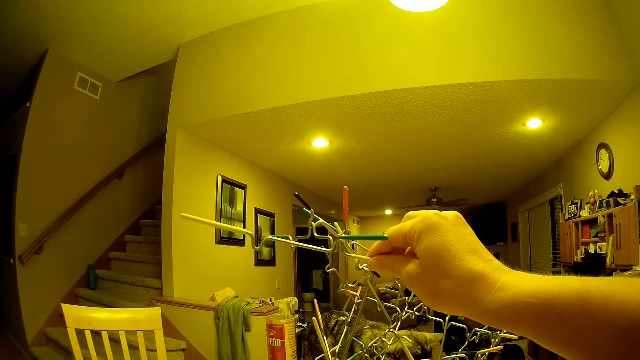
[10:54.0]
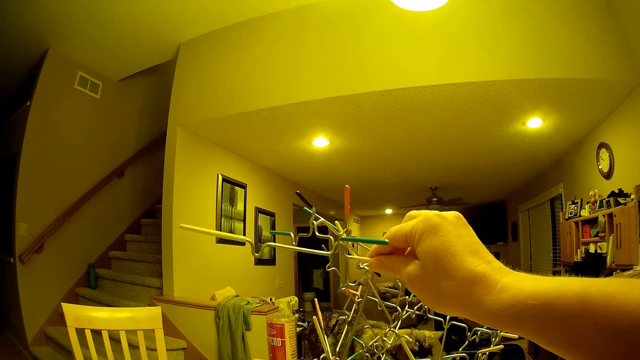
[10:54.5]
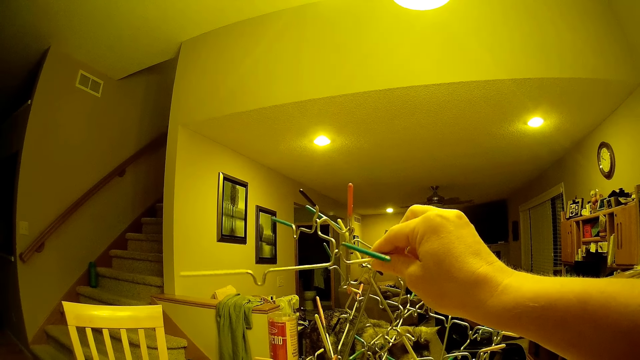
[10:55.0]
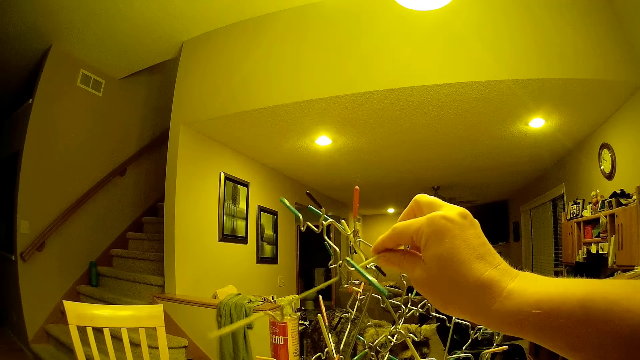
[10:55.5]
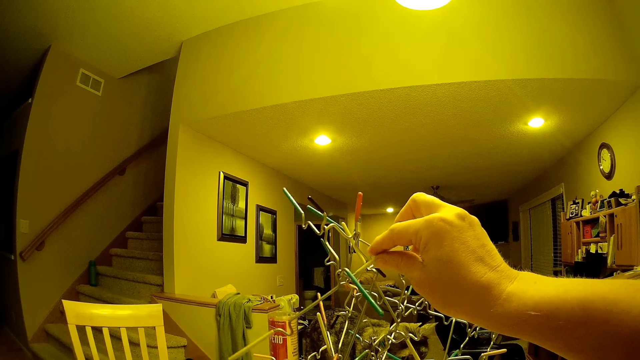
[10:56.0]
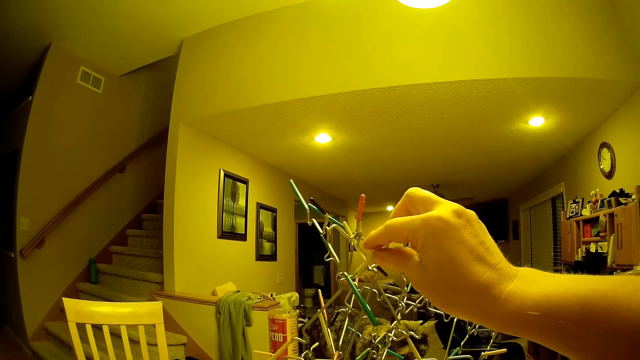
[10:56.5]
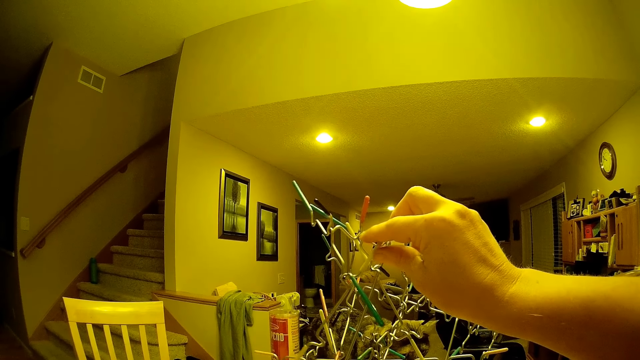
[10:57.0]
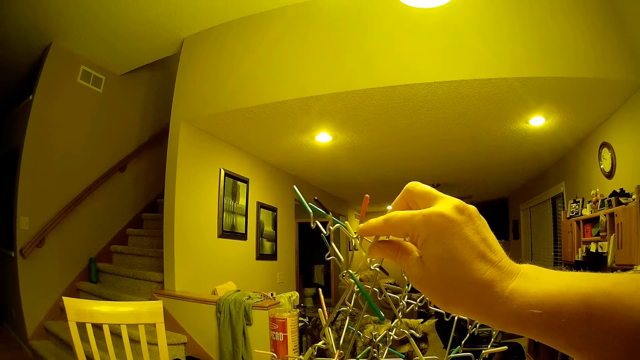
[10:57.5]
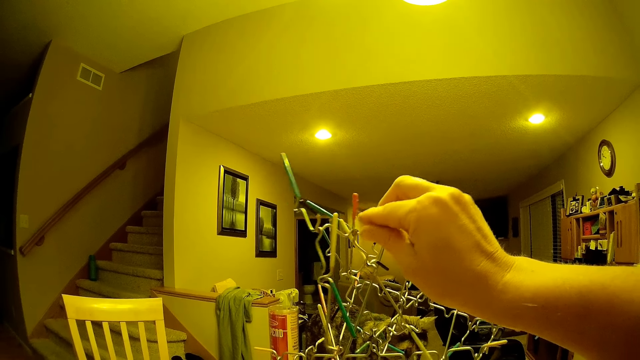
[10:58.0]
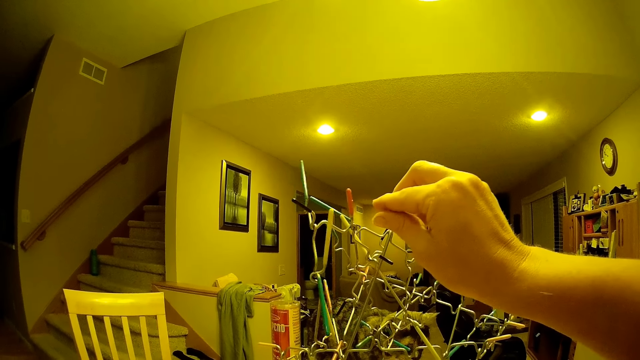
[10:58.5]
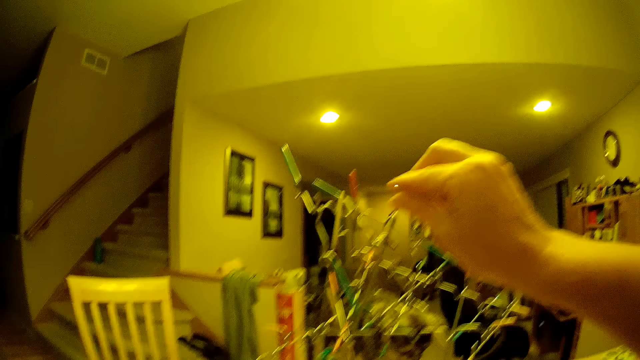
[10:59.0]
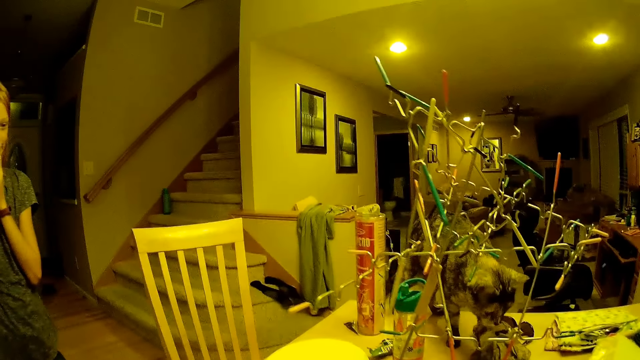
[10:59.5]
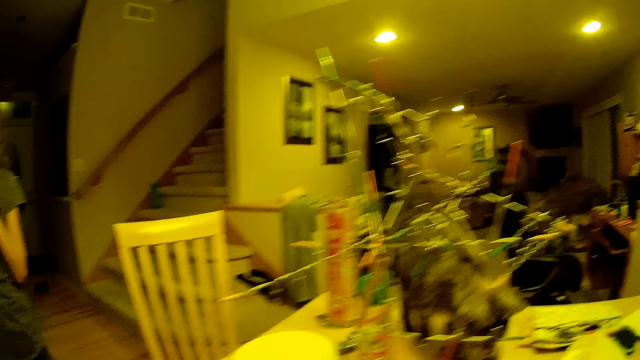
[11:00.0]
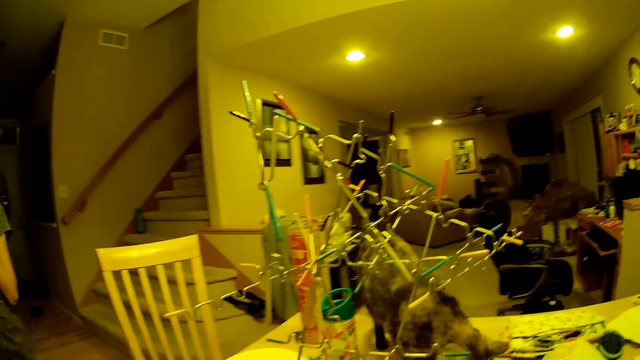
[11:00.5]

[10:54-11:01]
The lady converses with the camera wearer.

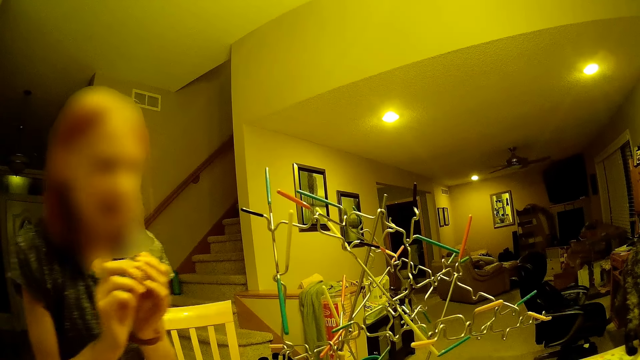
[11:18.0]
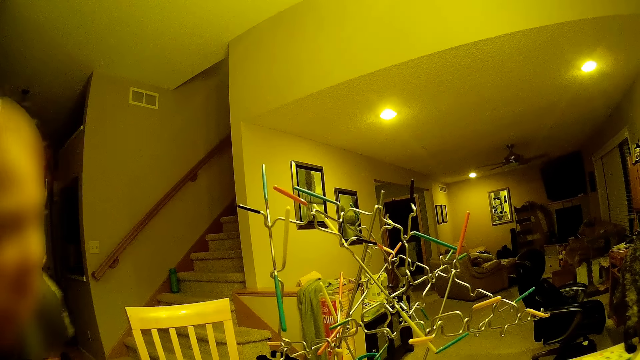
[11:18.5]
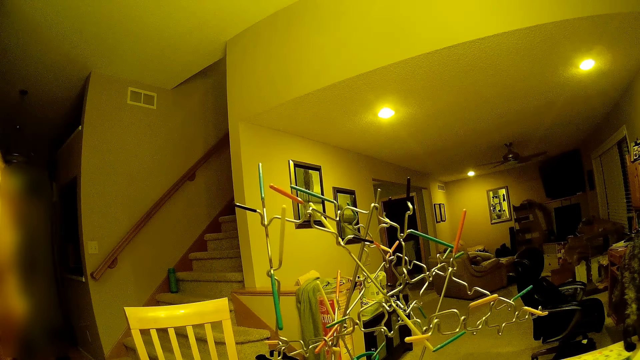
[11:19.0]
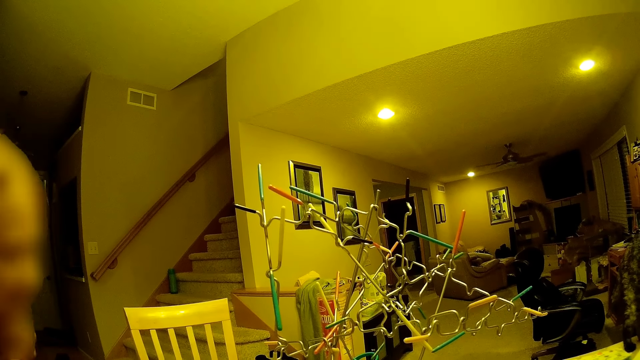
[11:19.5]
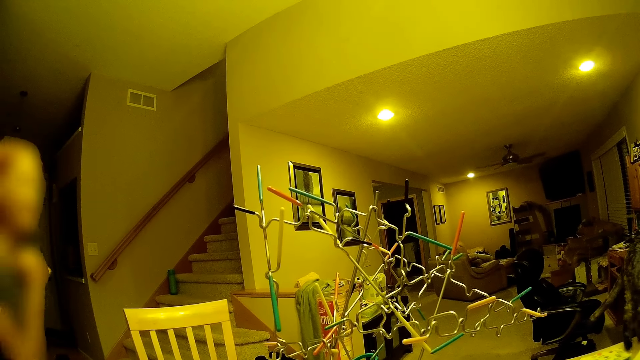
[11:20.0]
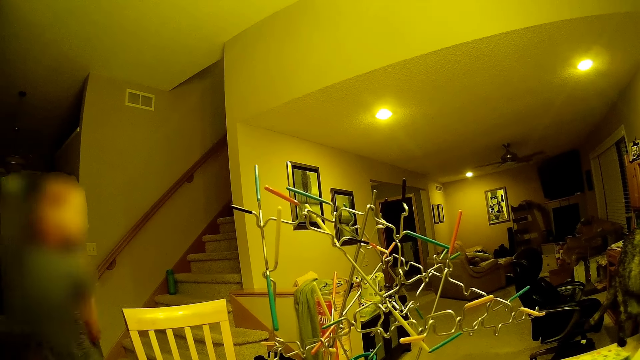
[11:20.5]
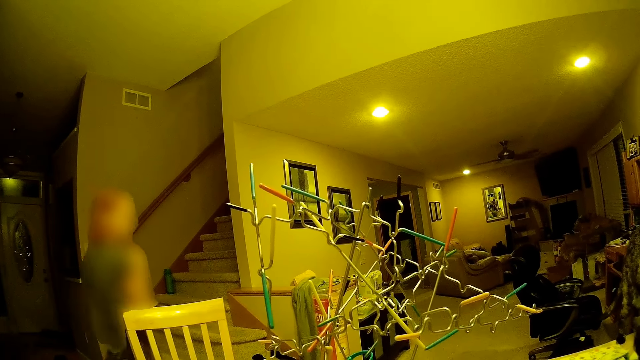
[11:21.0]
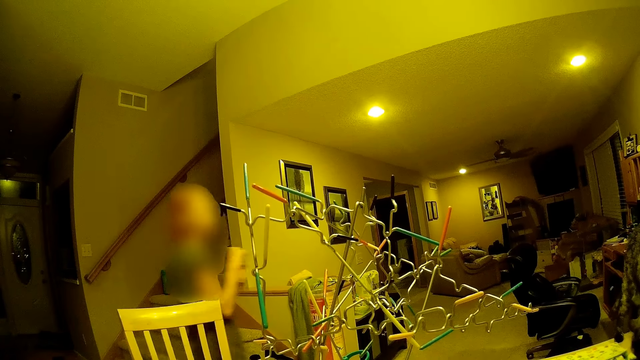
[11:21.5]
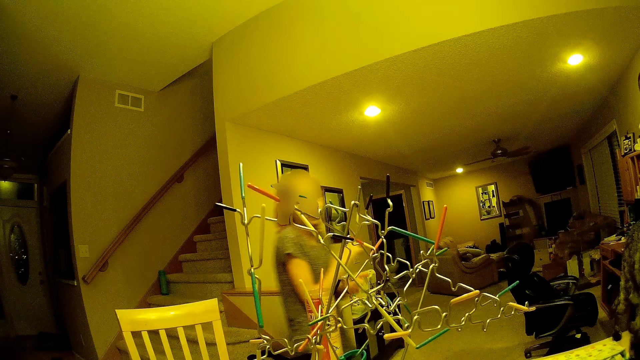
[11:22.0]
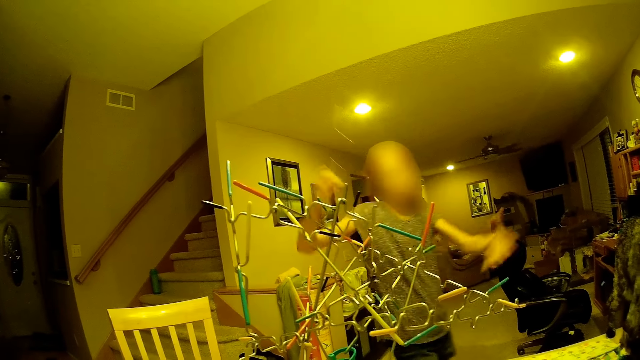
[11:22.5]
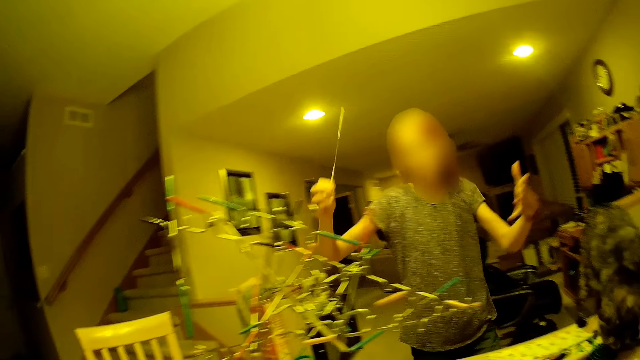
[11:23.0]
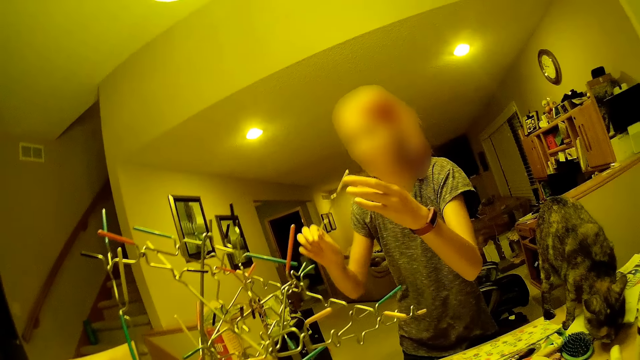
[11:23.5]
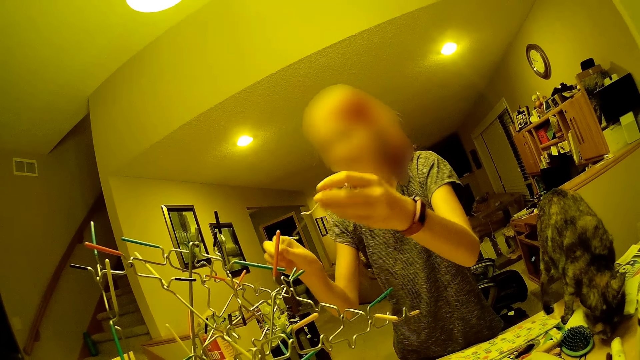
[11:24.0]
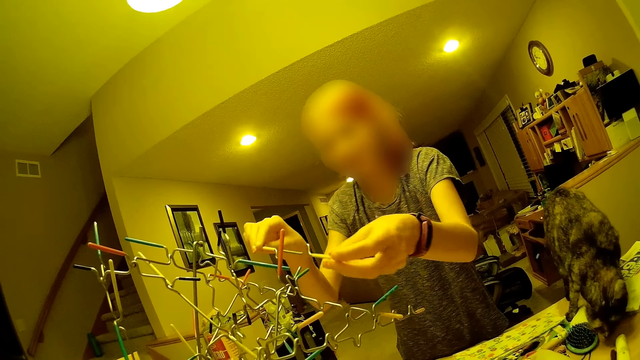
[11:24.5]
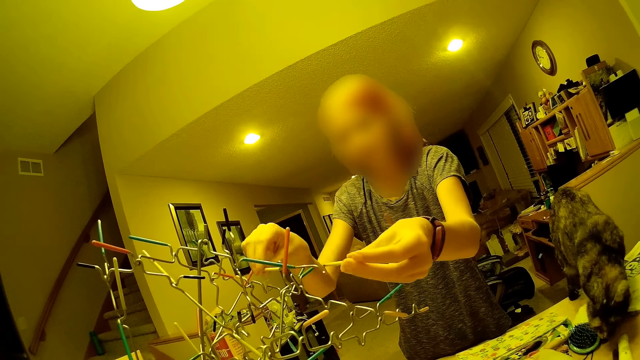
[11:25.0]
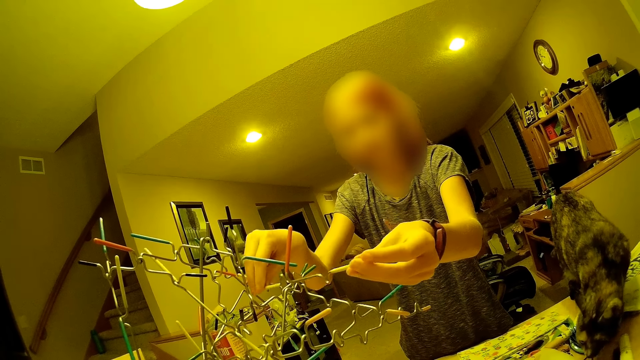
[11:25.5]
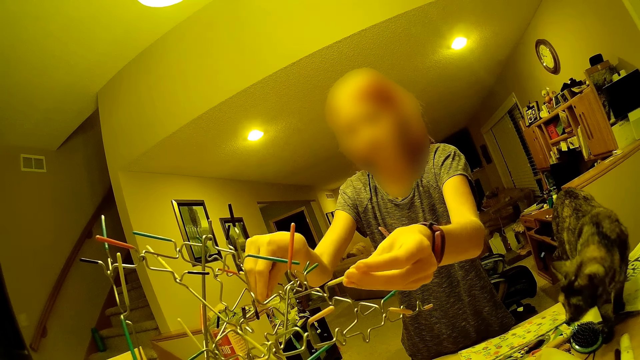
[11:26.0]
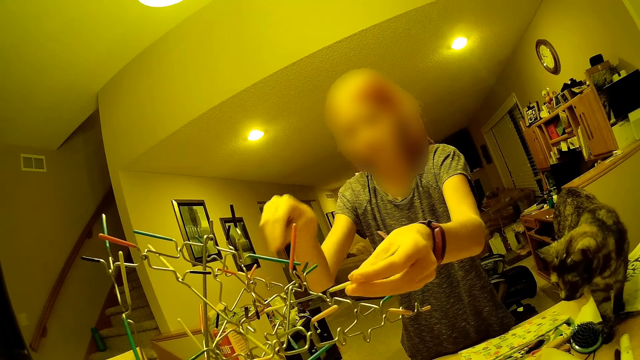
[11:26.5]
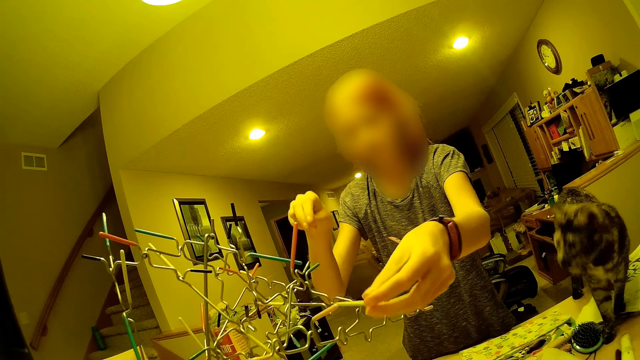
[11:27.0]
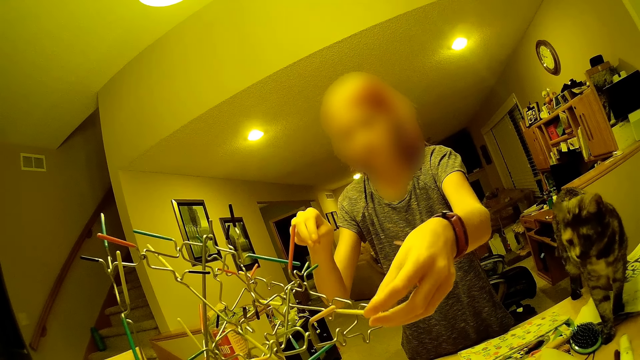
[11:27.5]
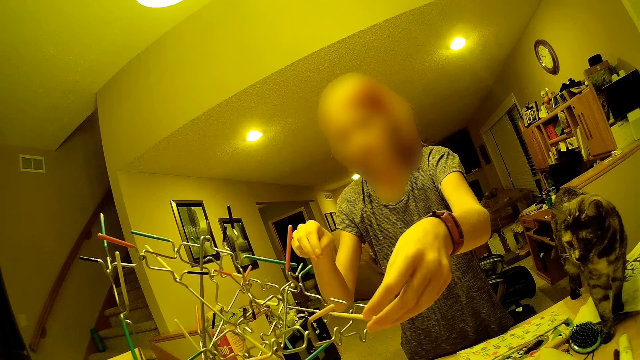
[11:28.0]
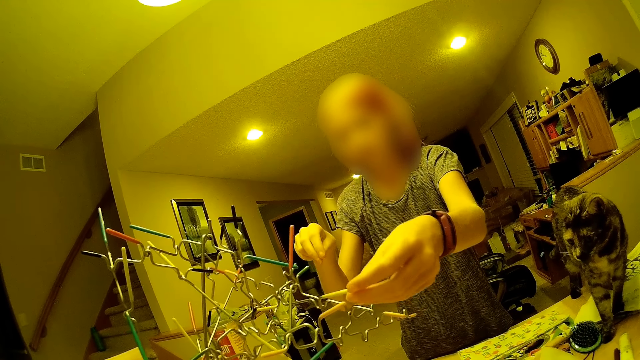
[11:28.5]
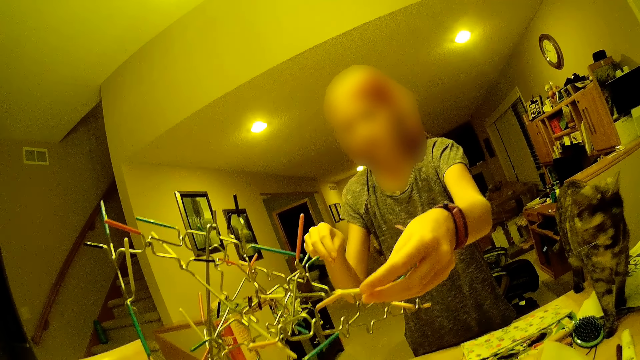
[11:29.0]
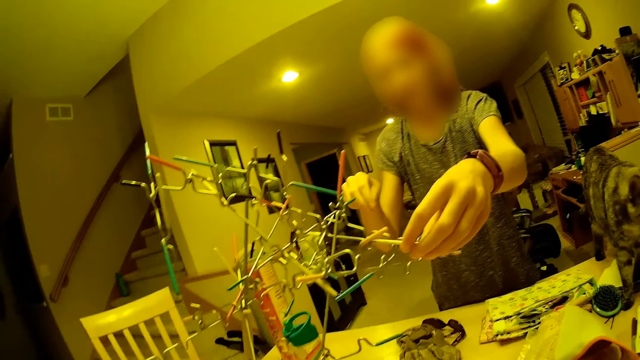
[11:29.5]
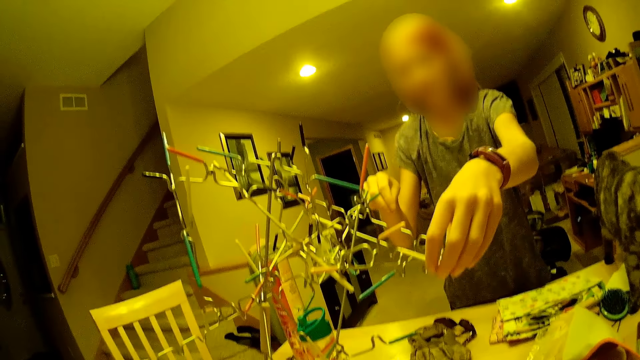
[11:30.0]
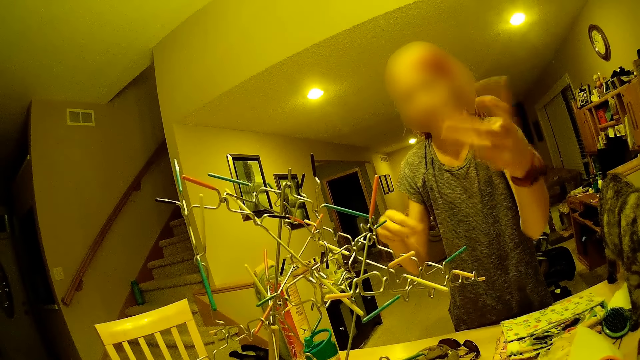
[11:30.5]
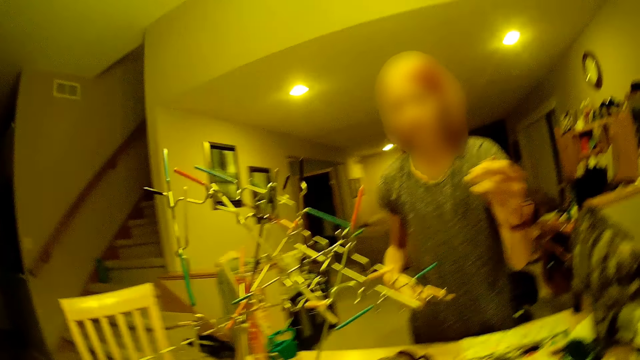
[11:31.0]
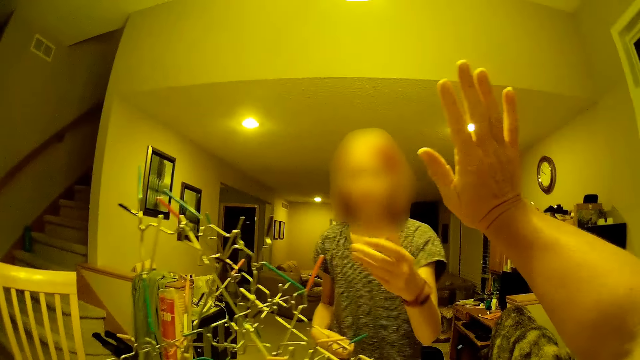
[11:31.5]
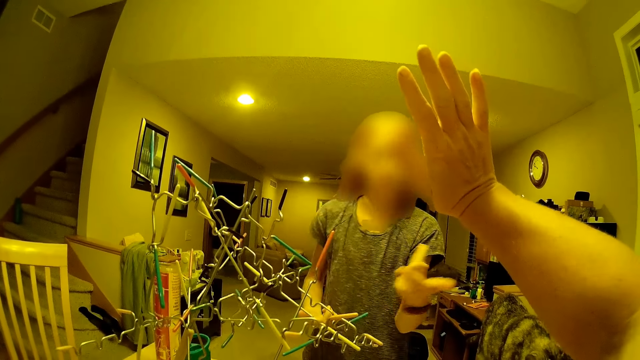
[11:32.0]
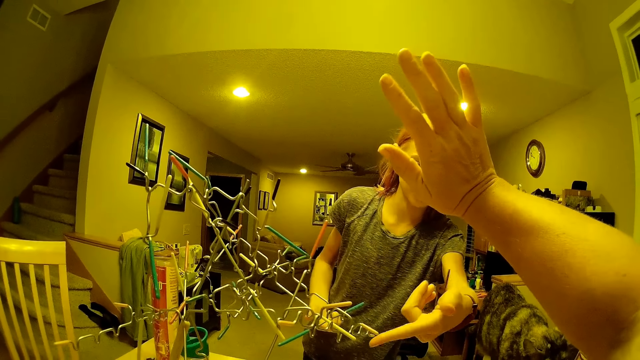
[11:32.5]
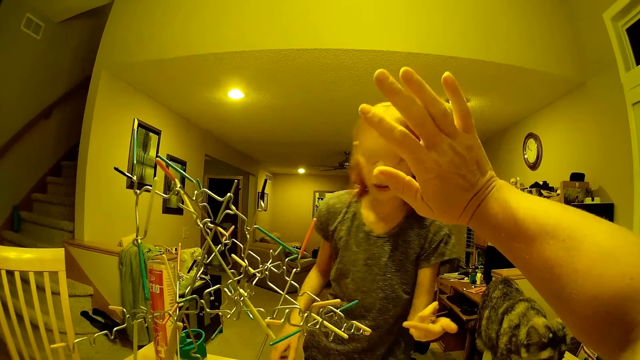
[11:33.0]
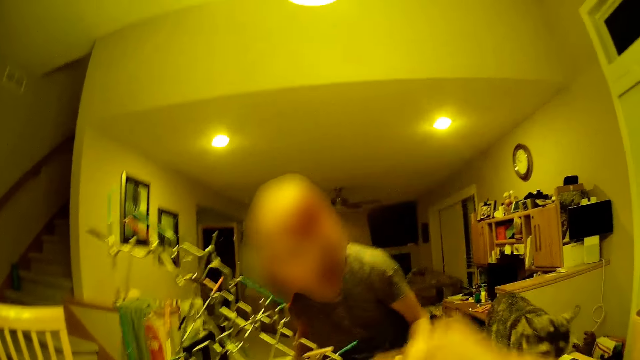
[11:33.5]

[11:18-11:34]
The lady speaks to the camera wearer. The camera wearer walks in the room and fixes something in the room. The lady puts a wire on the structure. The camera wearer looks at the lady. The lady converses with the camera wearer. The camera wearer waves to the lady. The lady stretches a hand in the room and points at the structure. The camera wearer lowers the right hand.
